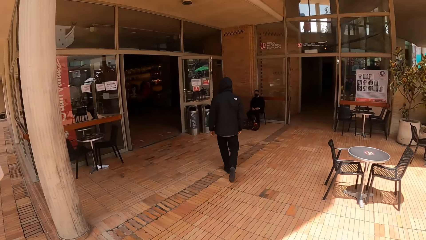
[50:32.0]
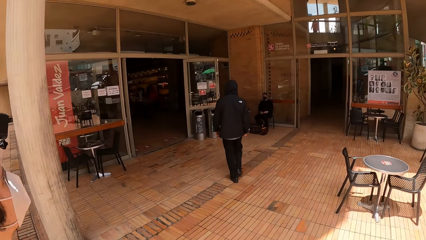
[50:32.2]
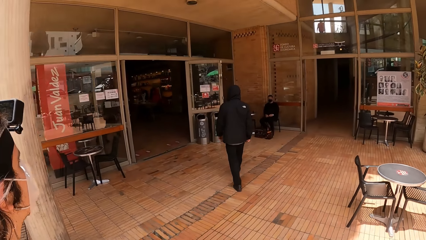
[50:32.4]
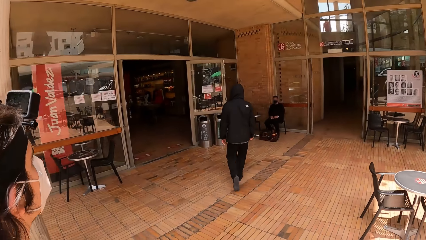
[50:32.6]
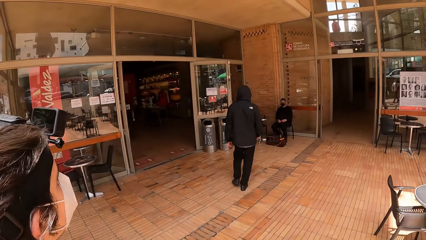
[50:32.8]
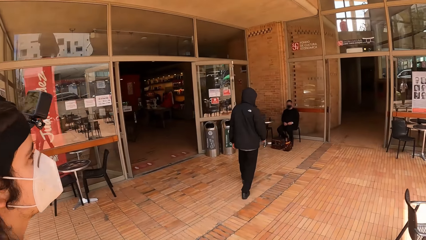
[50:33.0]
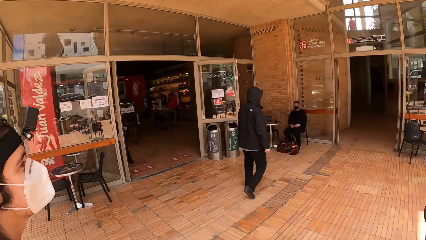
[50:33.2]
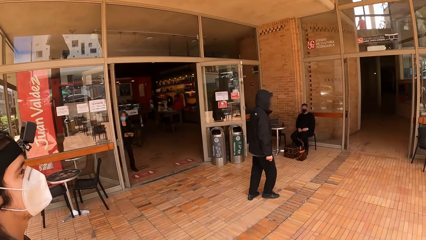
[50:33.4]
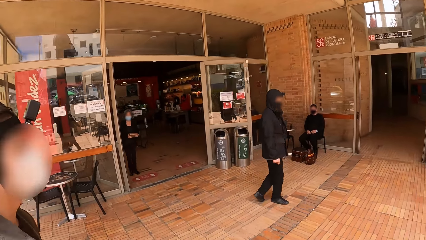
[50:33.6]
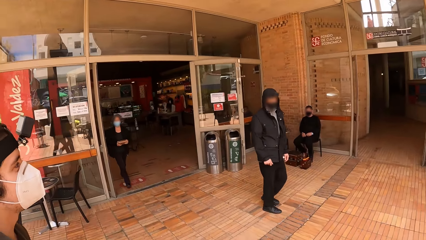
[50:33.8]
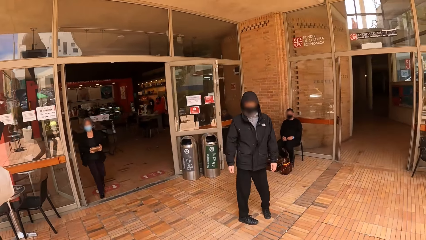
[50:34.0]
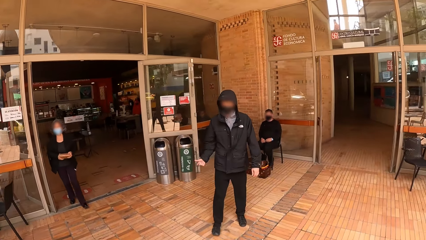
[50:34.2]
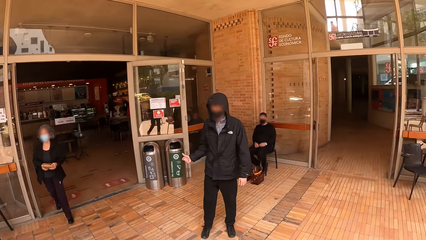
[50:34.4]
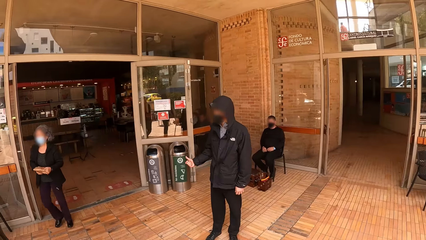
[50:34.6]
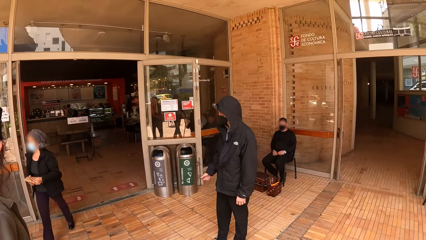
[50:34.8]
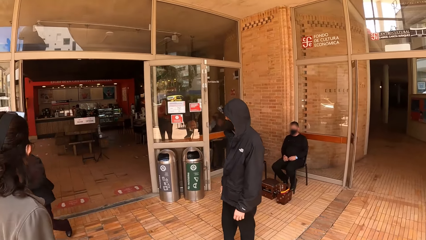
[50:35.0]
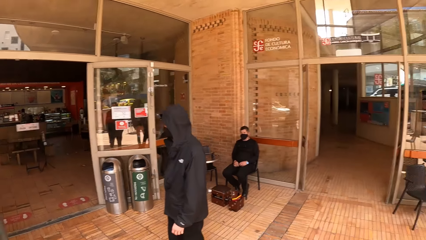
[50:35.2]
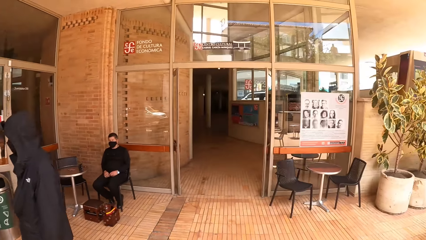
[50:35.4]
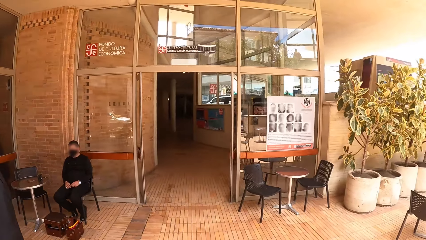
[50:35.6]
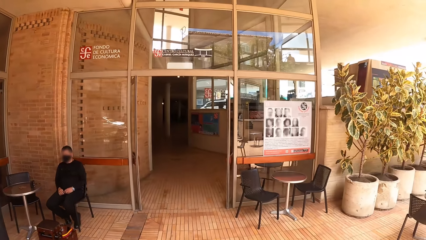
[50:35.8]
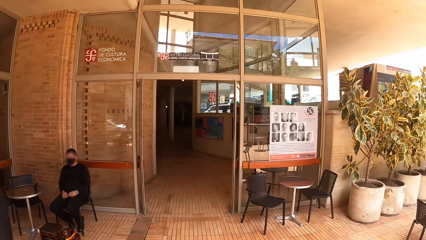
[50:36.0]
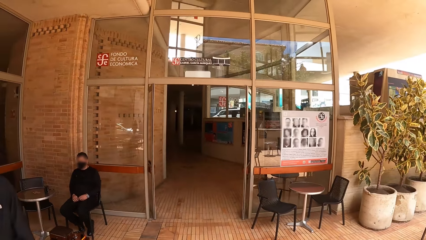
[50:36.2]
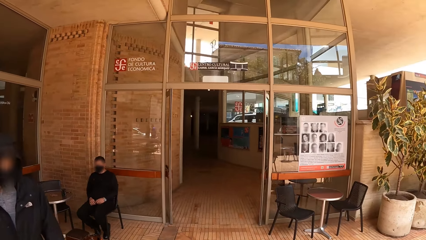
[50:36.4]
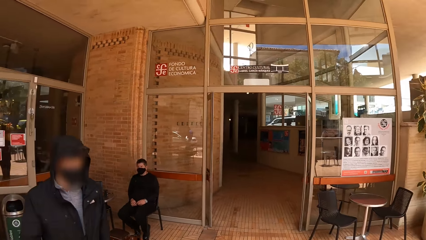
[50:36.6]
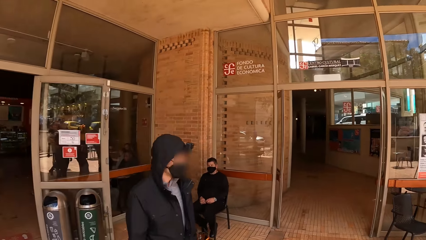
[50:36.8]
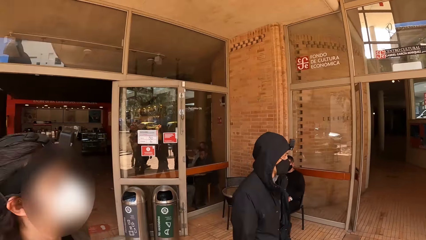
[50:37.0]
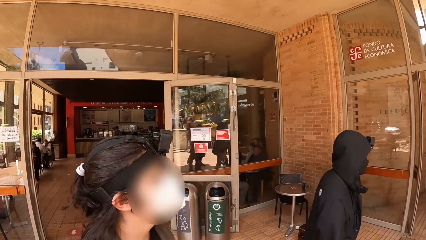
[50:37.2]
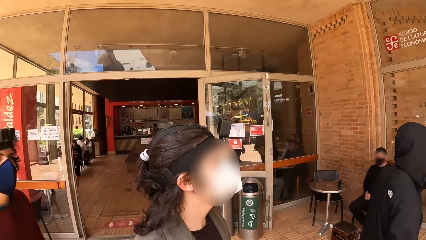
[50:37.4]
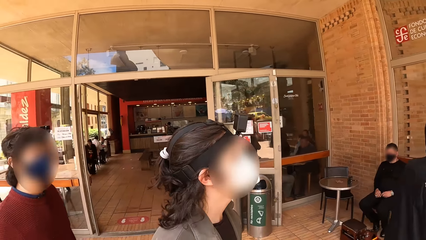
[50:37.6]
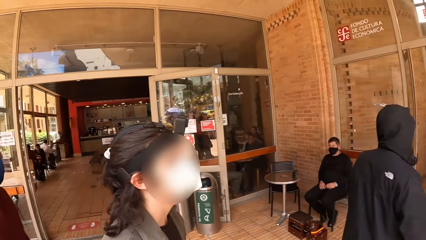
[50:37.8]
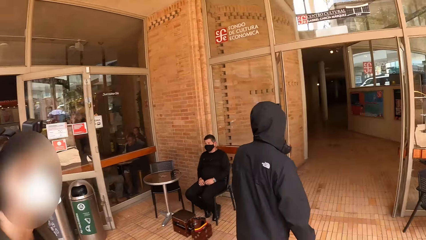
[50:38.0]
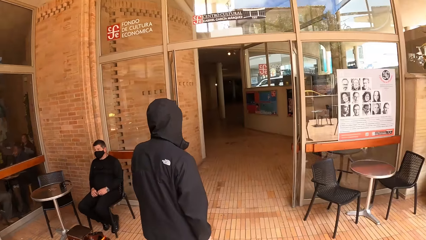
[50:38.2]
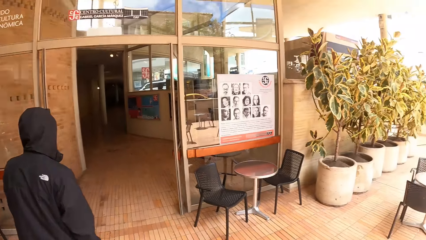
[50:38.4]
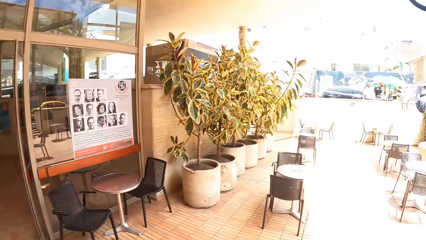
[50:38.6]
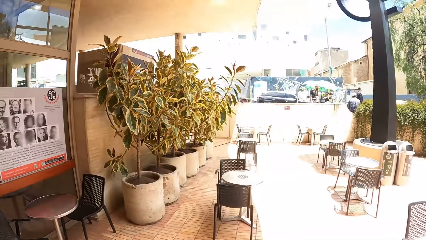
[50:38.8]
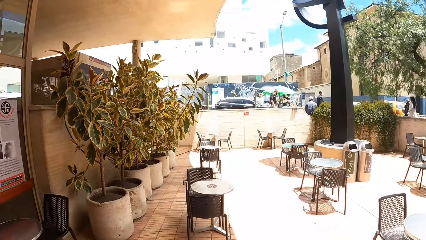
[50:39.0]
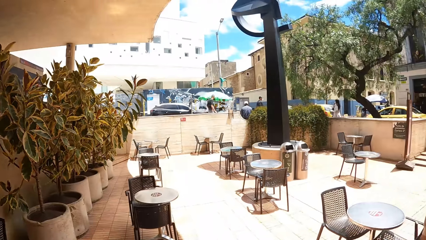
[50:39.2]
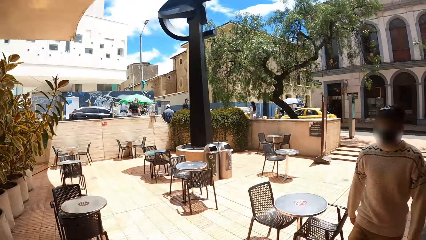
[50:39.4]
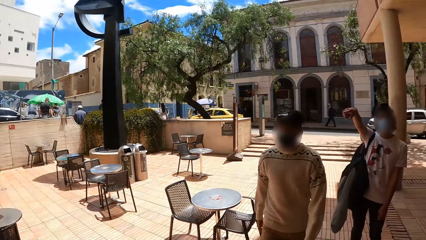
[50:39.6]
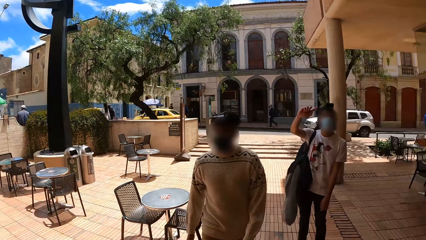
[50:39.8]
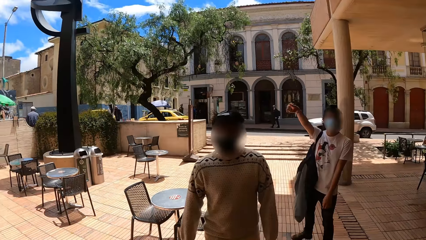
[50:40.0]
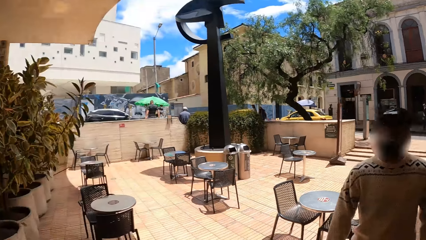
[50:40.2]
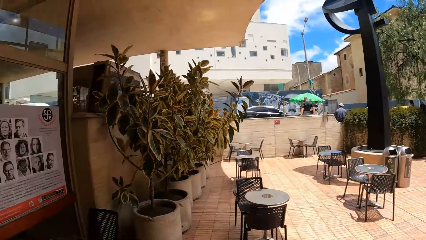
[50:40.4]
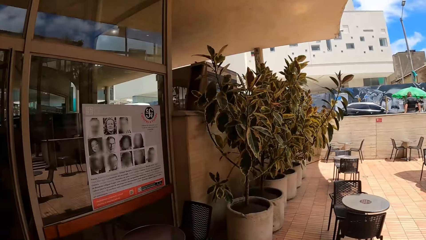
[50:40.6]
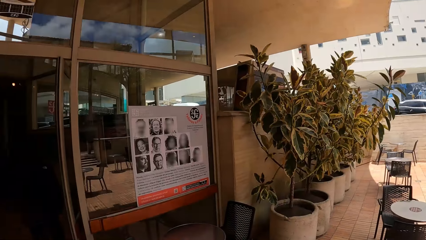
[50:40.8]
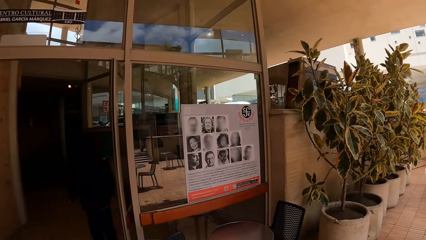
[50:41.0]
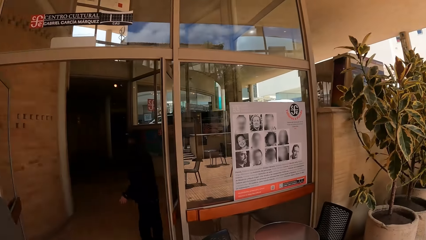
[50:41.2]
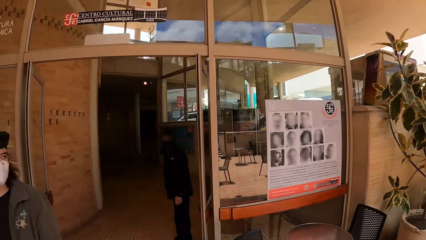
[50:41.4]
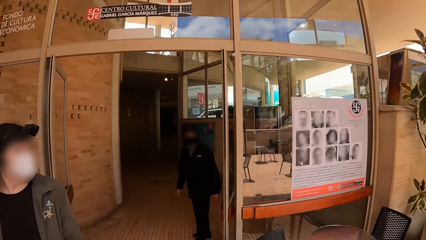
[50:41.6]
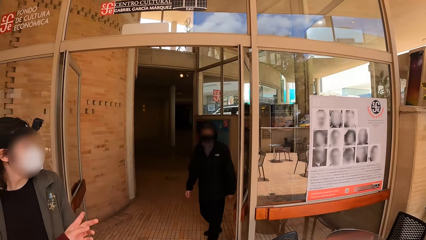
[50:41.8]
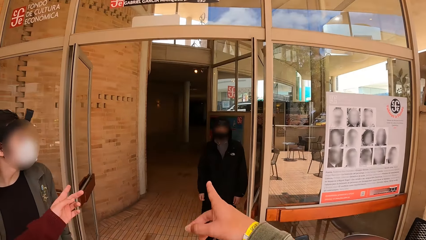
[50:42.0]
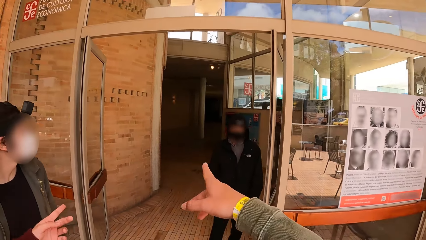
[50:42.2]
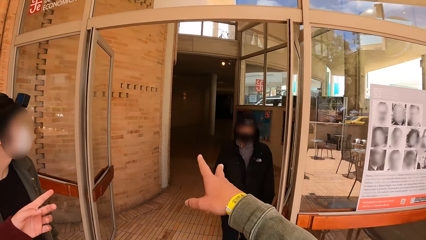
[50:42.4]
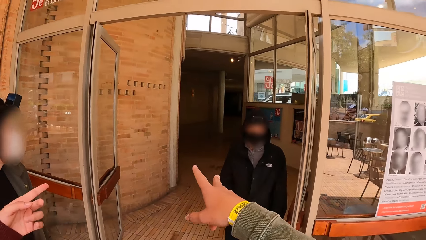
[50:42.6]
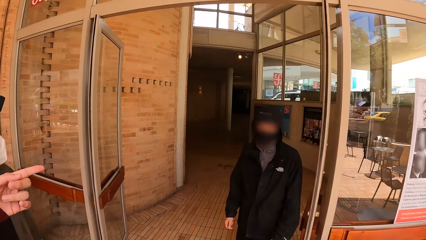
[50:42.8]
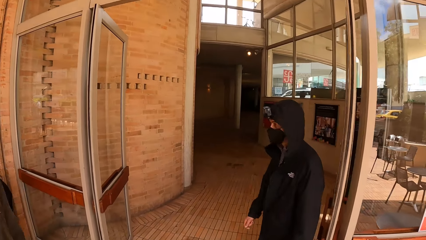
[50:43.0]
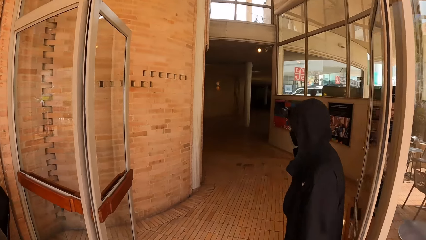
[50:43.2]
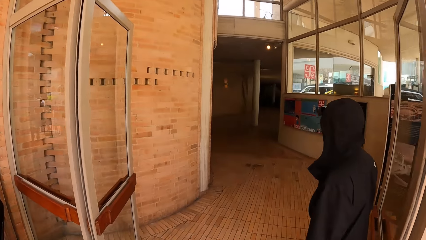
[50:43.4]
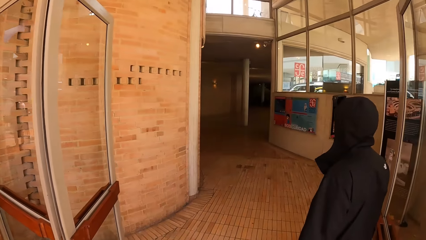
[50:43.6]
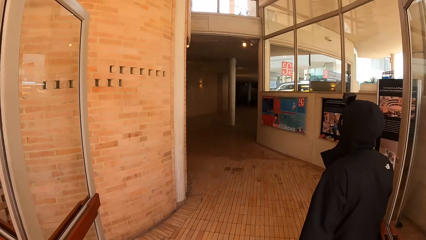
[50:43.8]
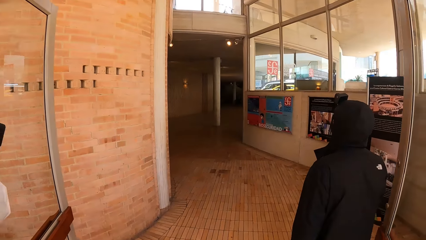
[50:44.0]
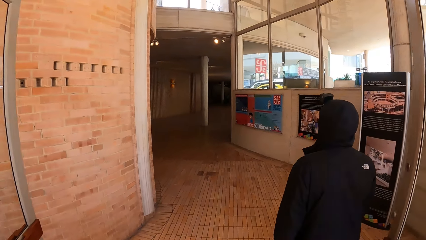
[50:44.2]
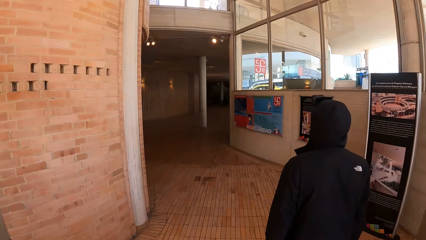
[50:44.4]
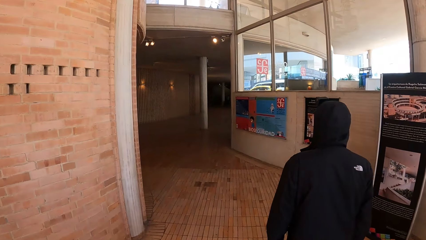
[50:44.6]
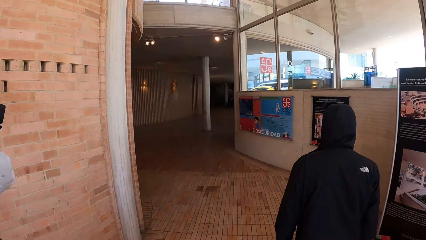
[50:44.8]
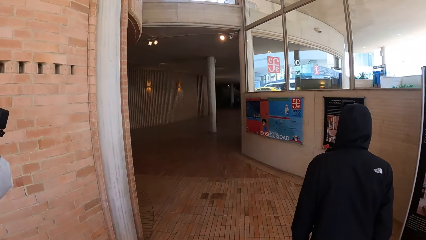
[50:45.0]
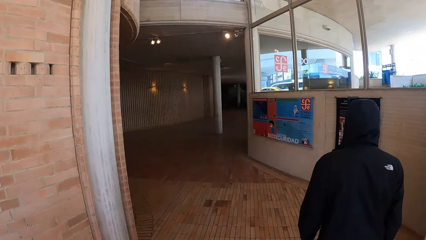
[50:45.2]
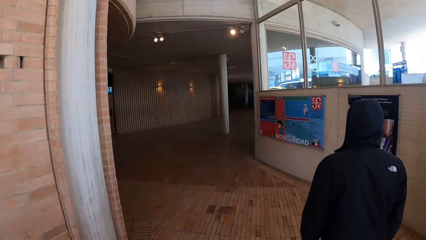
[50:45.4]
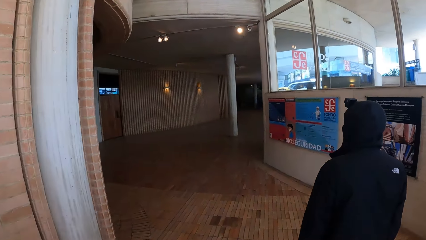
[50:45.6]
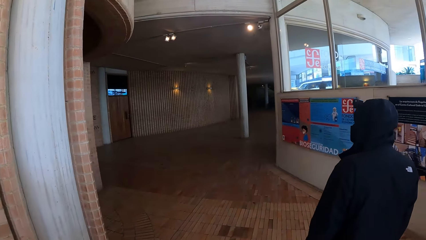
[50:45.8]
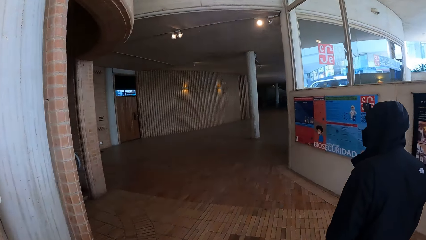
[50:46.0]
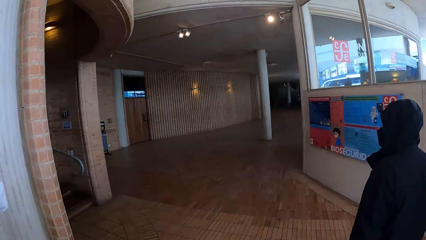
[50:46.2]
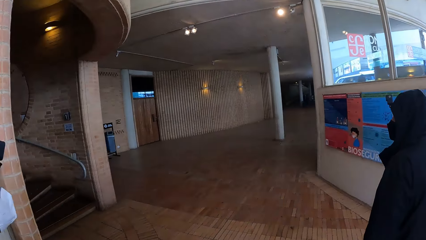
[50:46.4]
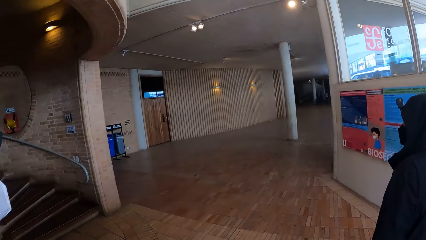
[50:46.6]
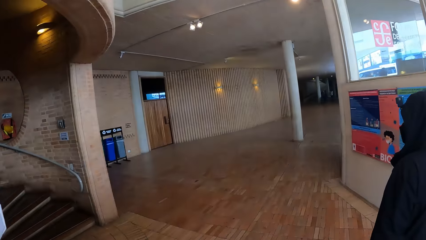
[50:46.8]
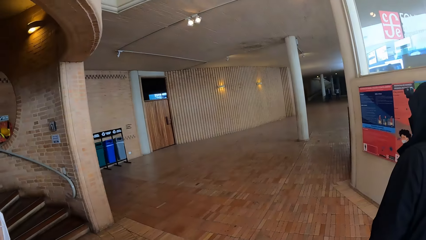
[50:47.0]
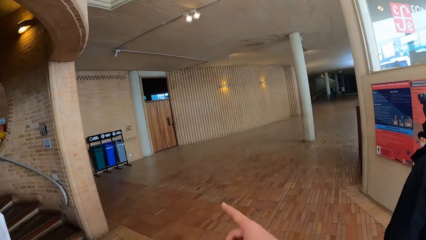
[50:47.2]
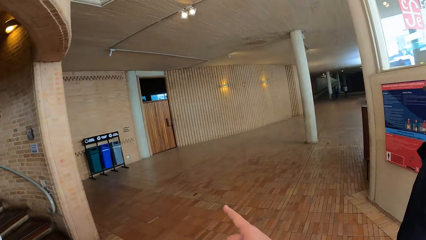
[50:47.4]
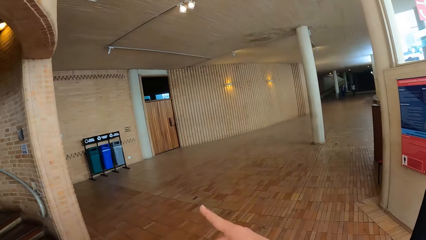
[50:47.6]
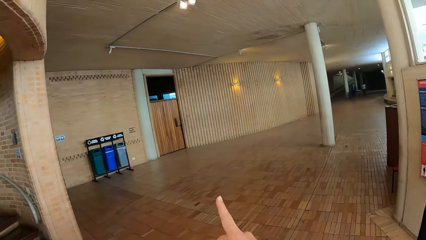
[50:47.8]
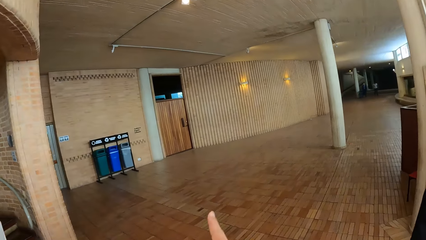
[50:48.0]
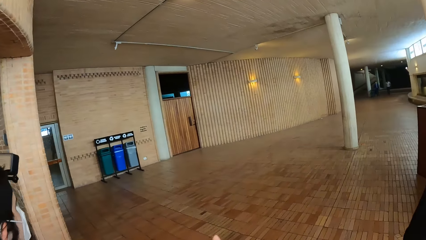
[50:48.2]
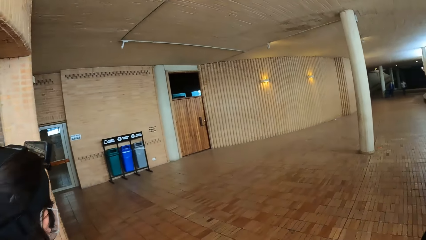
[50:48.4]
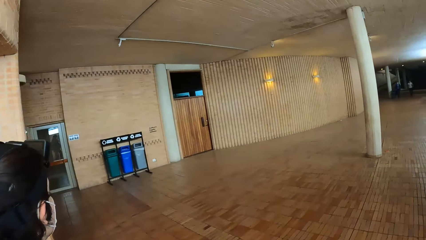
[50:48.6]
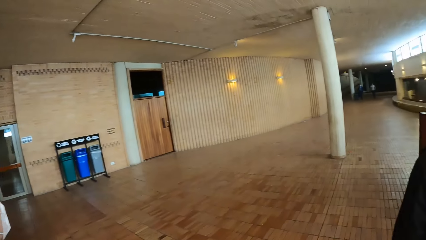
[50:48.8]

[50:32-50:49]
The camera wearer looks around the mall. A man walks towards the camera wearer. The camera wearer interacts with a woman and the man. He moves his hand. The man walks into the building. The camera wearer walks into the building with the woman. He, a person and another person walk around the mall. He points with his finger.
